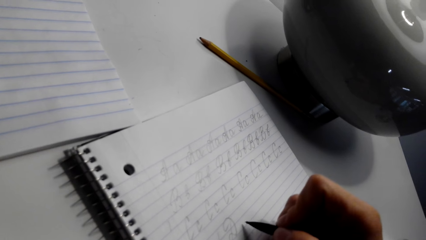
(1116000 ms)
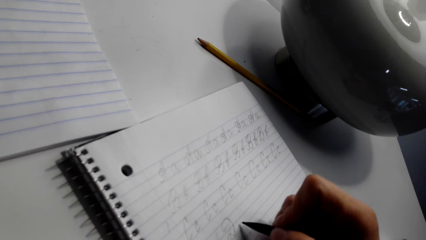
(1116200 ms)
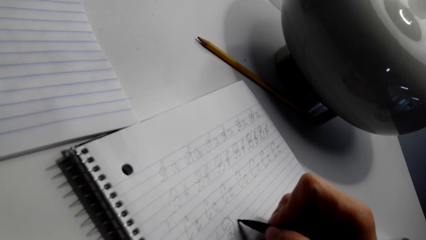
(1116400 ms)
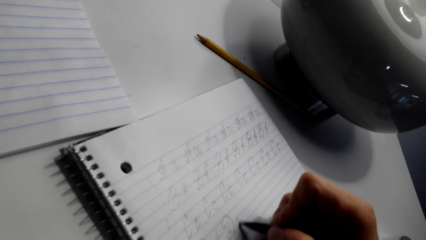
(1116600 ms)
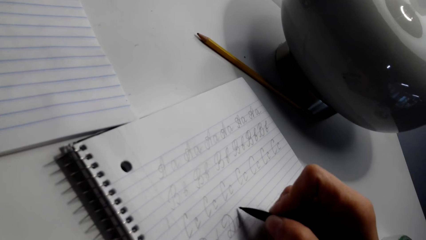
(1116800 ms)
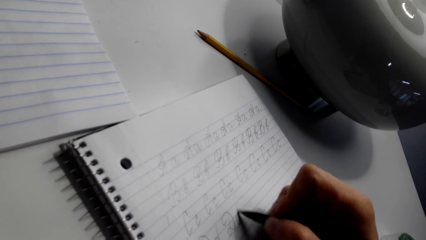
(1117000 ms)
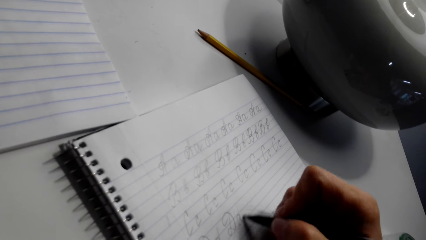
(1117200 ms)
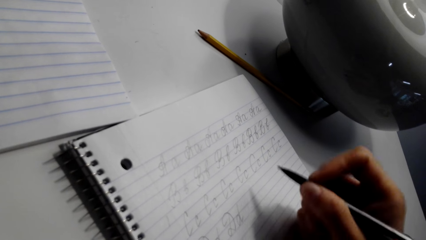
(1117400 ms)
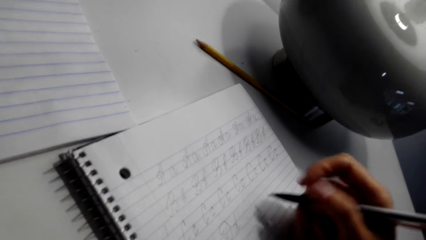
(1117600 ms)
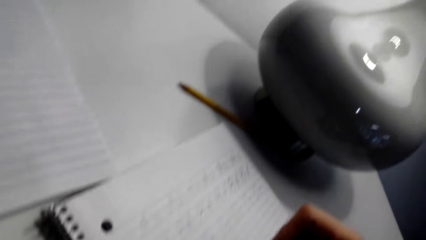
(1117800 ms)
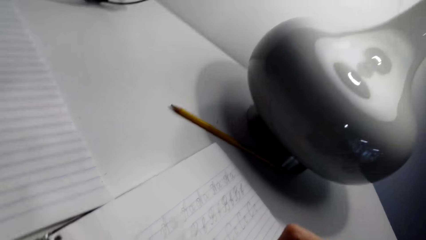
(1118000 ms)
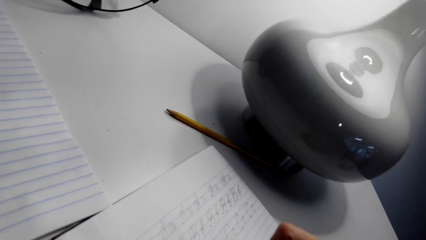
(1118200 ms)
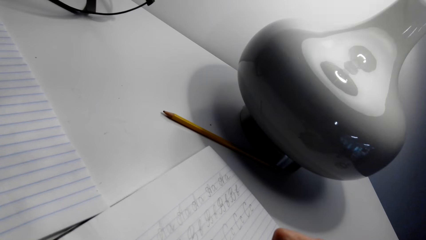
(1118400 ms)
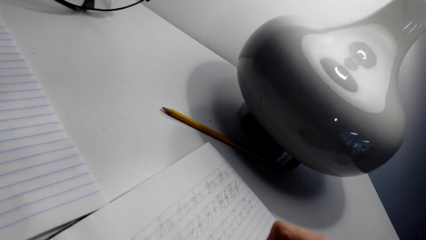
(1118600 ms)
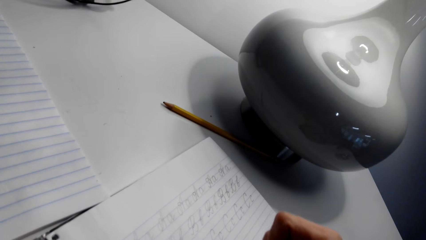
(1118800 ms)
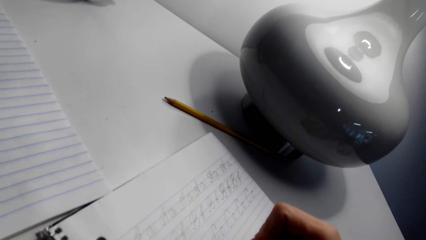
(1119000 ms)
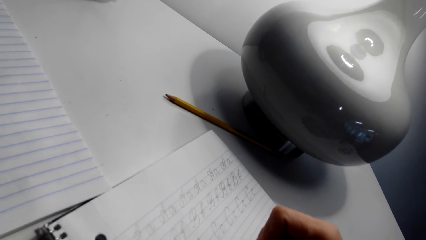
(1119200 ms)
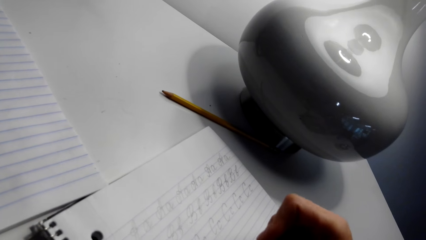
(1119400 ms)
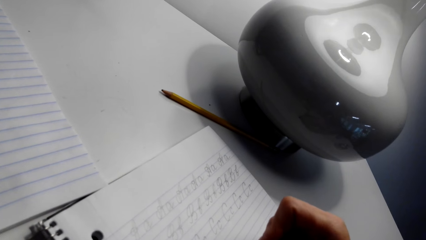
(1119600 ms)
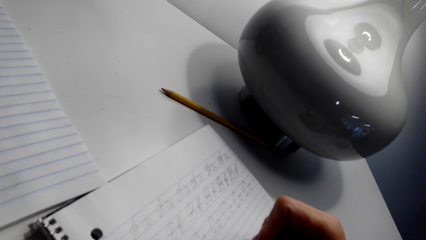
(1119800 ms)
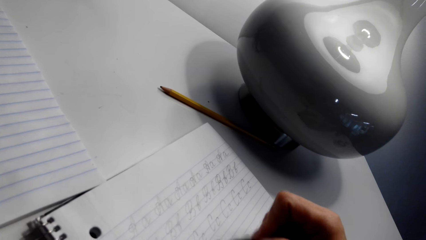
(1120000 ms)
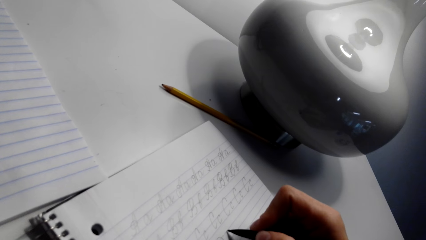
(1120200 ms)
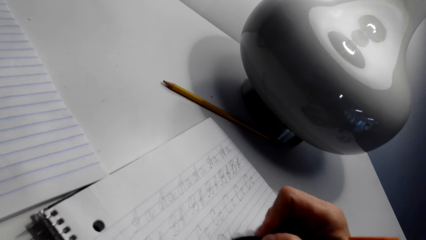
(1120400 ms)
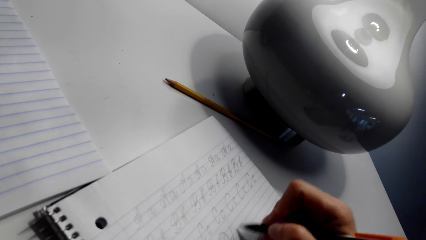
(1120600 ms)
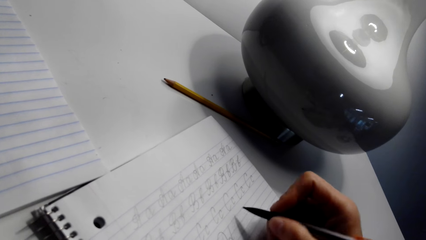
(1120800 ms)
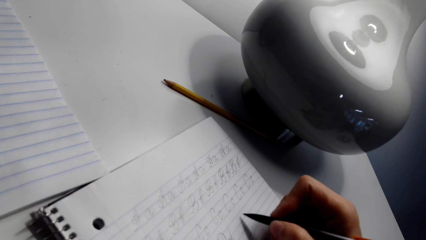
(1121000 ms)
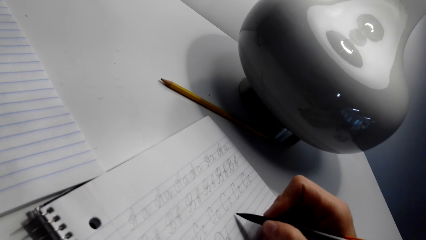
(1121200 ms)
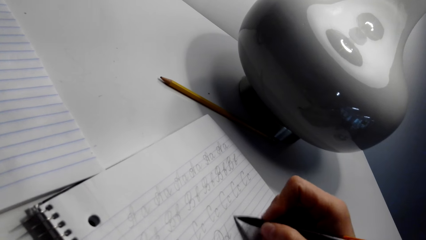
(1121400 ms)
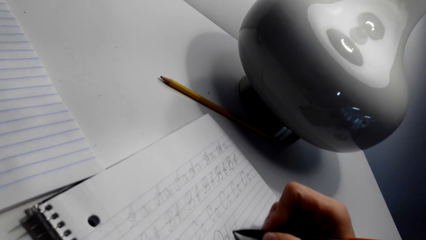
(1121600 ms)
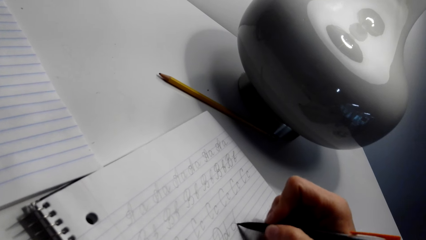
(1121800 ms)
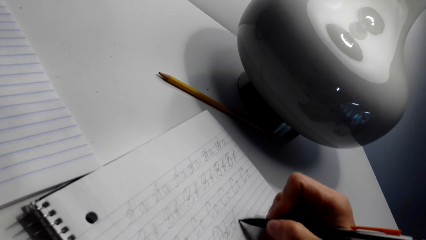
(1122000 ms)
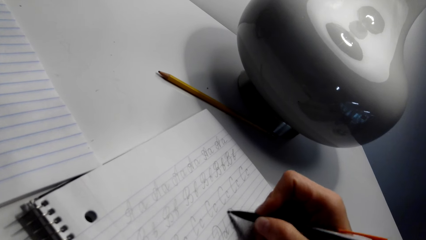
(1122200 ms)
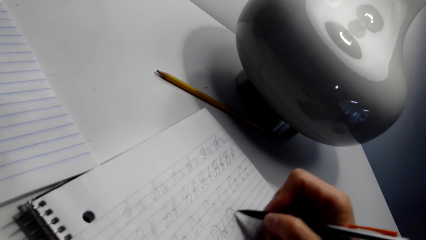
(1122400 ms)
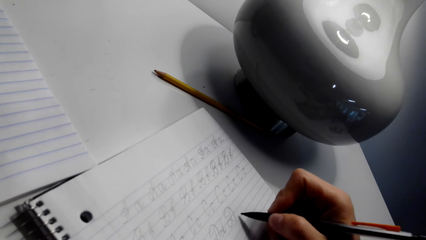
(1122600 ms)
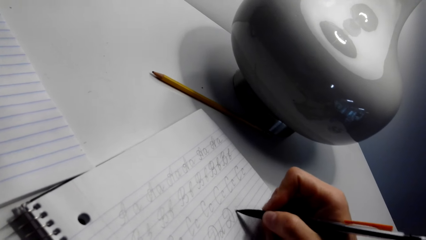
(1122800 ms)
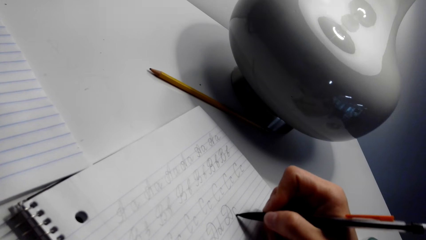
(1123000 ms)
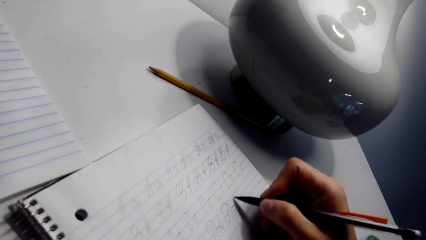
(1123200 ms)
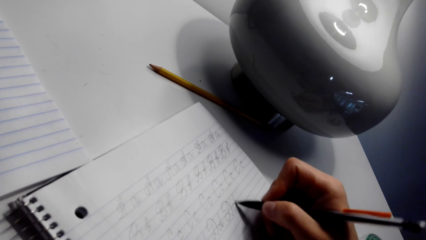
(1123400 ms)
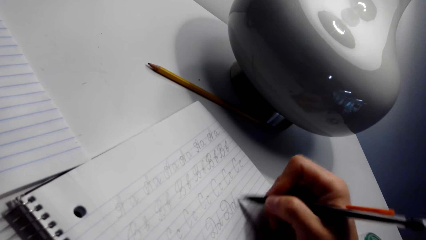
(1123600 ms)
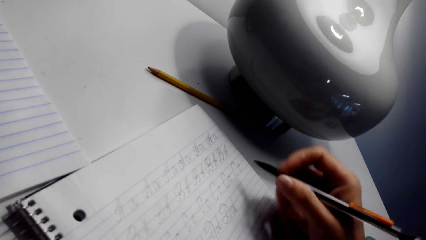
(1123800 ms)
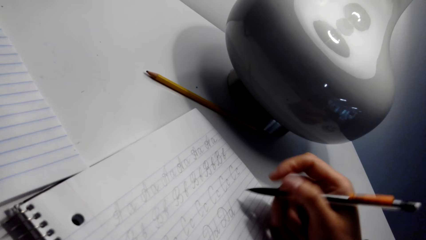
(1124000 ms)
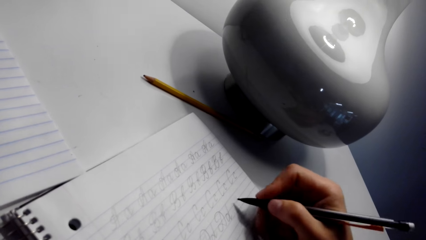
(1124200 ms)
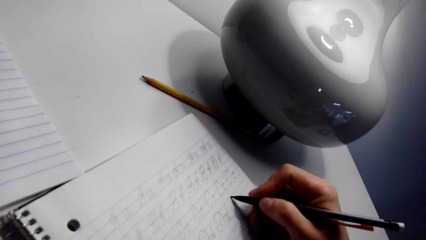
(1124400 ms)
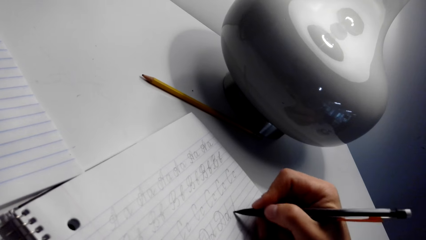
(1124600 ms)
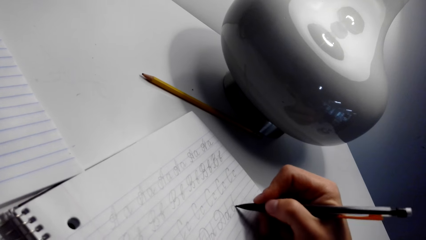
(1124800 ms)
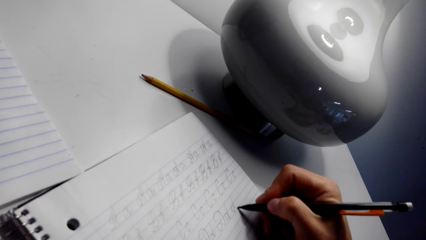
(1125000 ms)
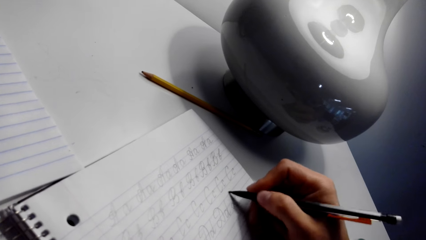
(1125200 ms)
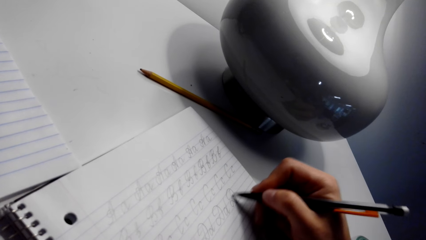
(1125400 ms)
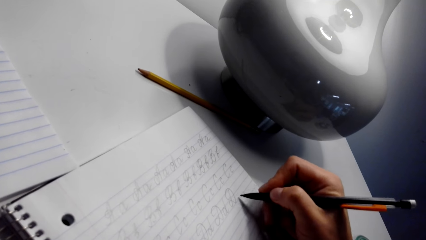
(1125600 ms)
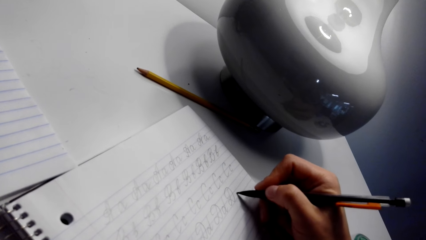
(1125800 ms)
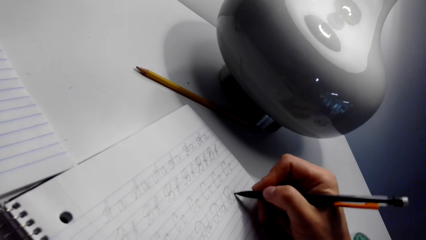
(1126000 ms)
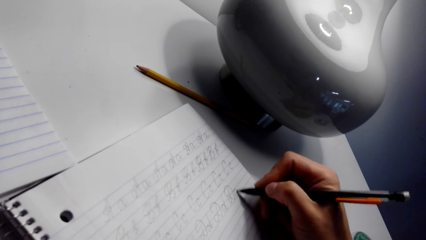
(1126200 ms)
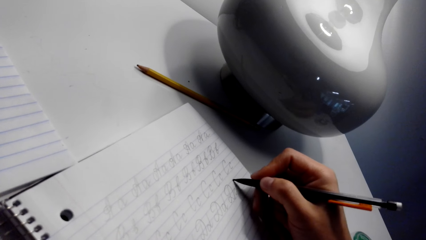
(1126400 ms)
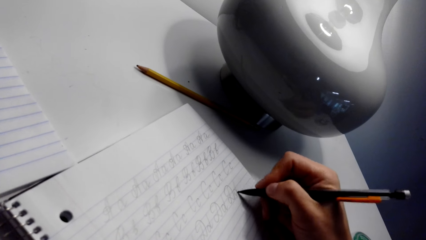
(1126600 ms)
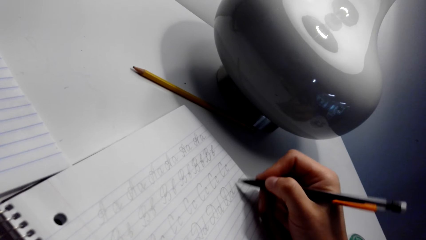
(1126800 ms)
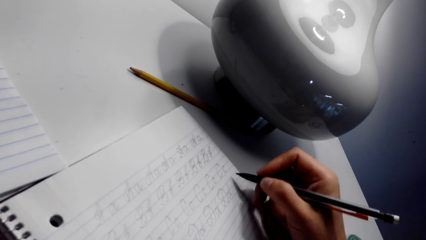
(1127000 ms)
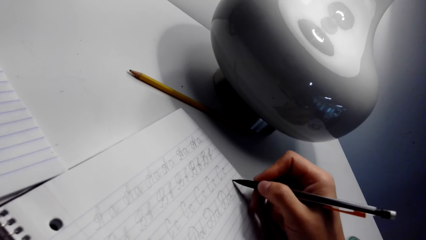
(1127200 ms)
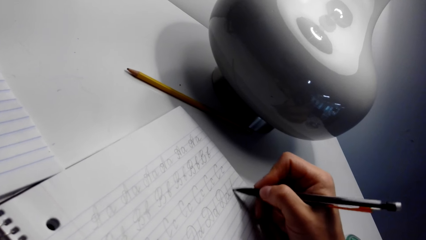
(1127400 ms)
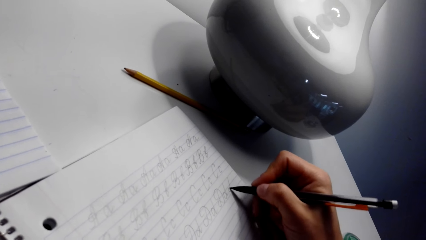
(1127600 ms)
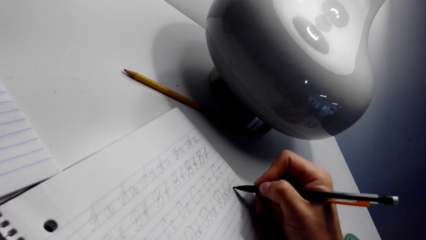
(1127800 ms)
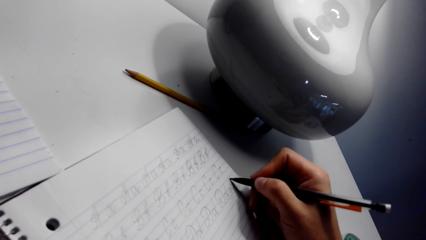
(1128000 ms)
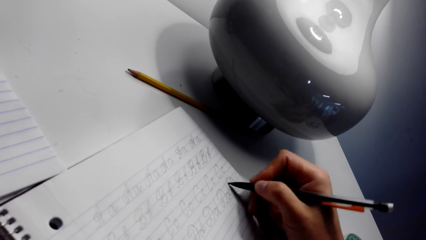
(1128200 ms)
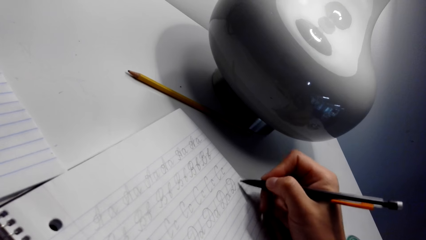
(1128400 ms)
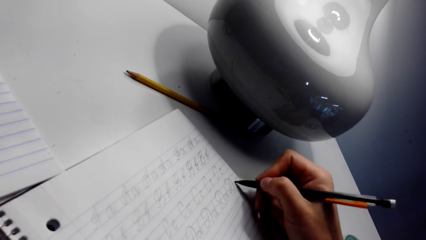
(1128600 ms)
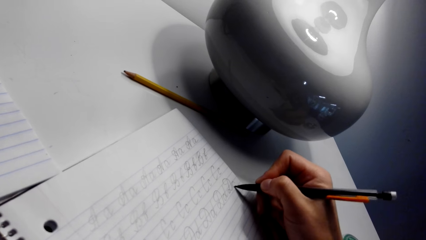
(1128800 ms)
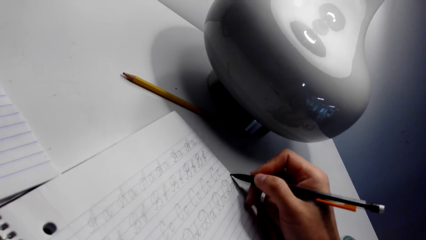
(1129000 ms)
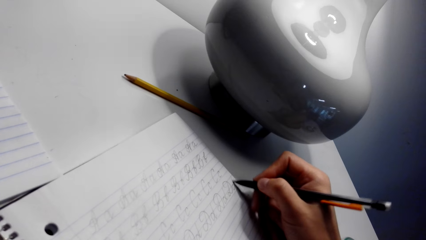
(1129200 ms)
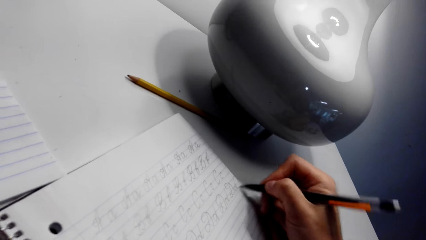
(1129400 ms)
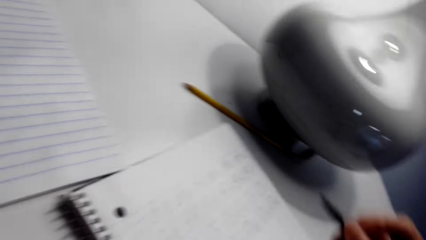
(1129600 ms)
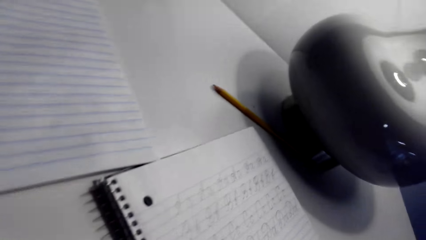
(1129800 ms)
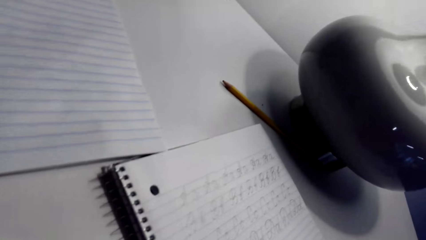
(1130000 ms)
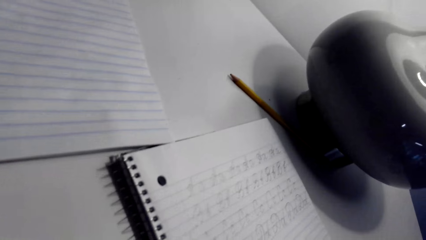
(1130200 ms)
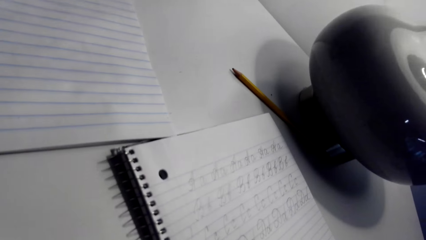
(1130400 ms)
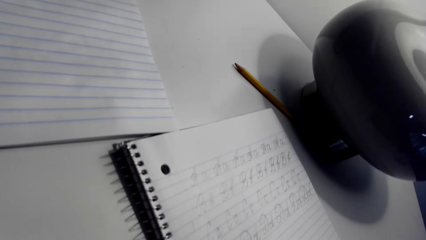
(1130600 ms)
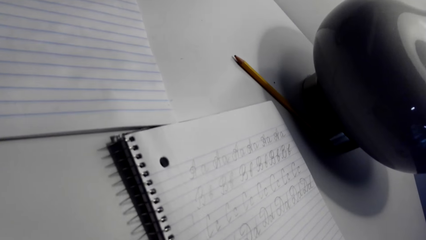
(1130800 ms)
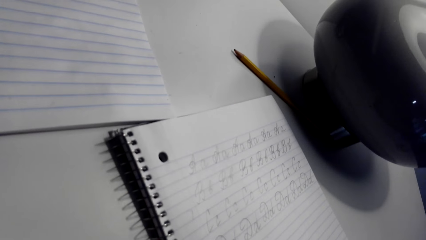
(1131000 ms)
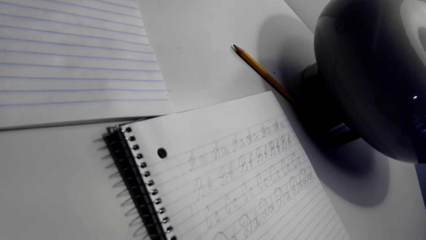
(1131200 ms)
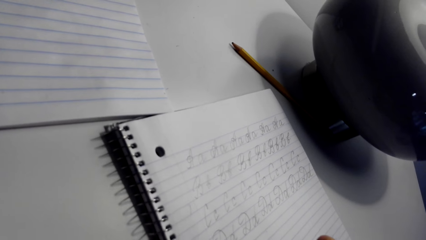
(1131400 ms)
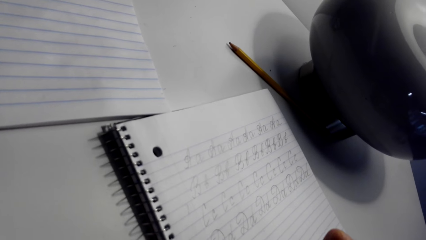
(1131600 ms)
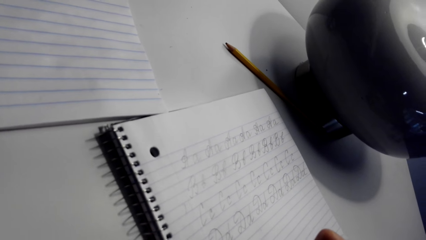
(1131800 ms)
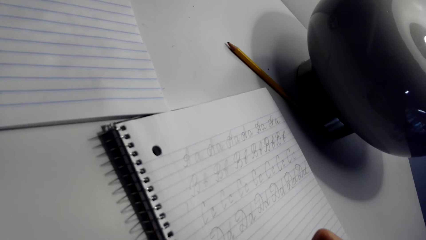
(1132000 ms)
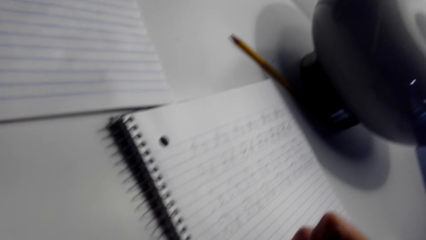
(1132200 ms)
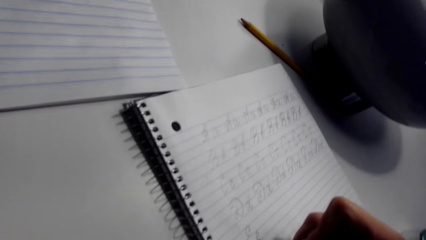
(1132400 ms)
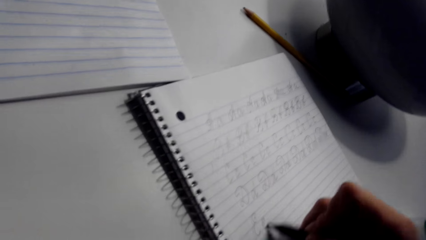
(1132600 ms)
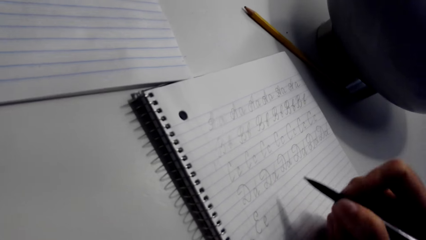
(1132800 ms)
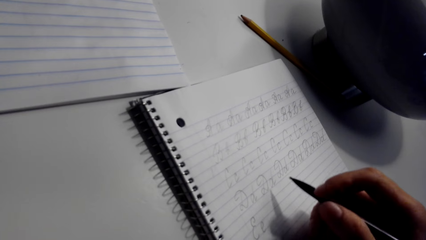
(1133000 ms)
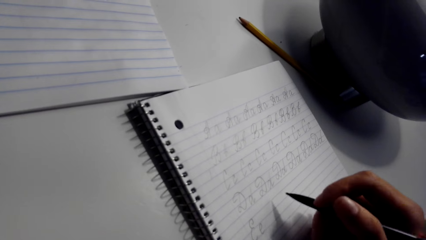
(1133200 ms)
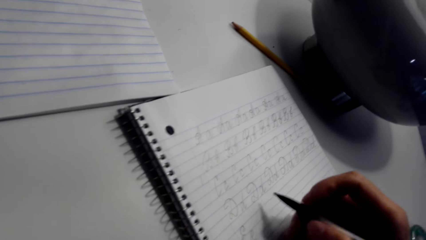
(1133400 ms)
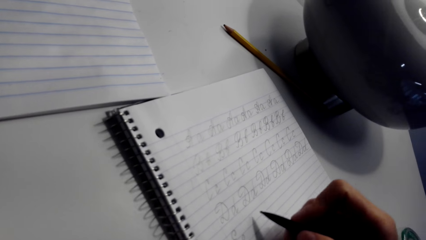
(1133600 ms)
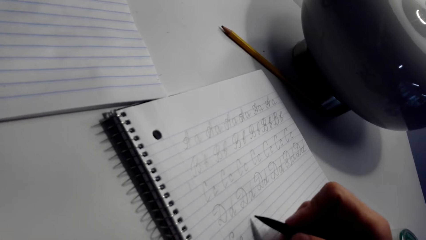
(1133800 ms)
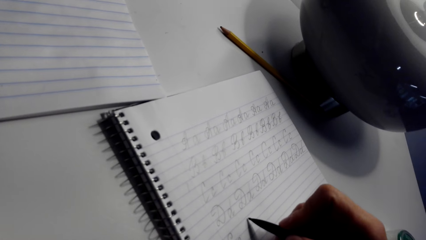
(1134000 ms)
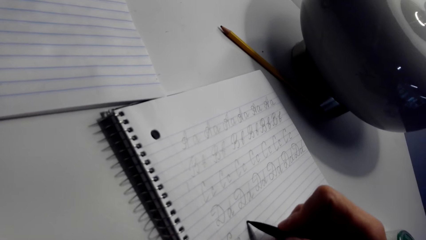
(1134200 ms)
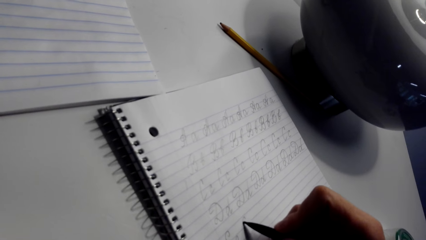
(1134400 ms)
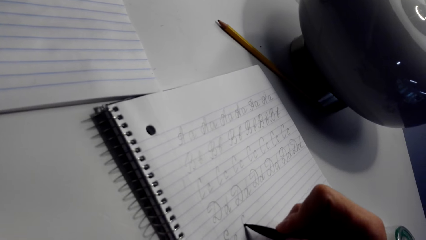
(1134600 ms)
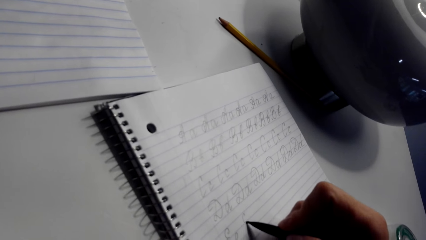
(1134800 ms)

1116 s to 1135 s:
The camera wearer writes on the notebook with a pen. They look around. They write on the notebook with a pen. They write on the notebook with a pen again. They look around. They write on the notebook with a pen.
